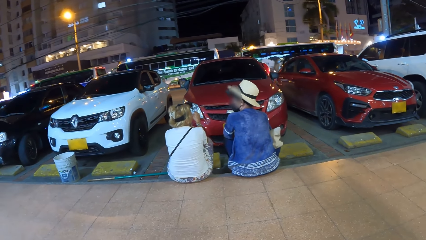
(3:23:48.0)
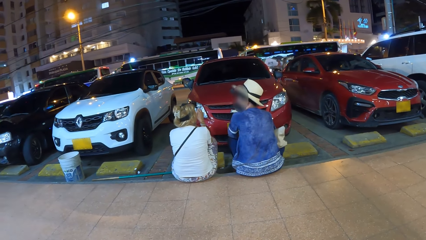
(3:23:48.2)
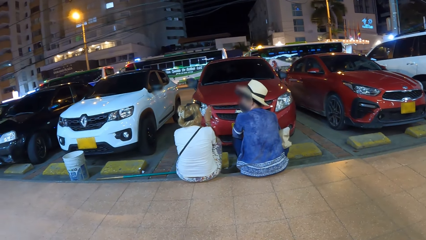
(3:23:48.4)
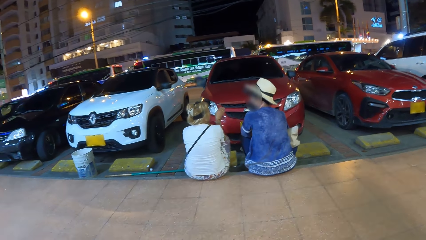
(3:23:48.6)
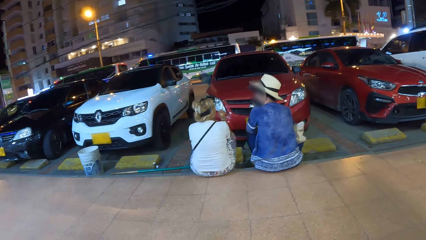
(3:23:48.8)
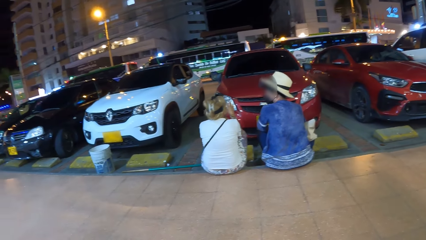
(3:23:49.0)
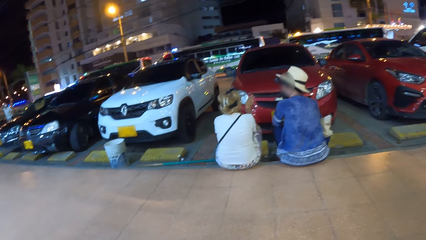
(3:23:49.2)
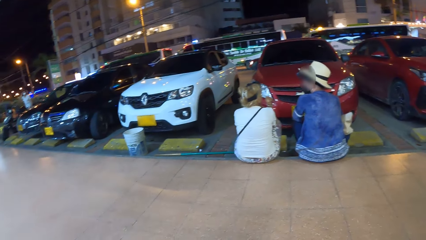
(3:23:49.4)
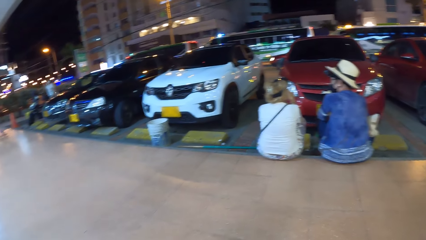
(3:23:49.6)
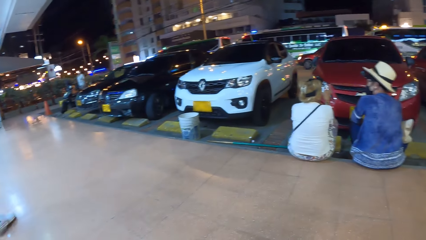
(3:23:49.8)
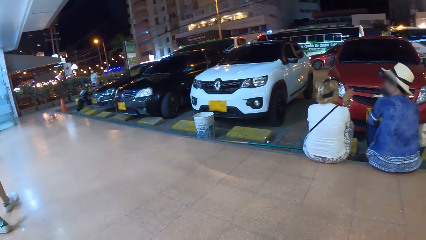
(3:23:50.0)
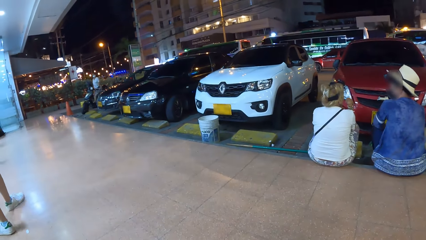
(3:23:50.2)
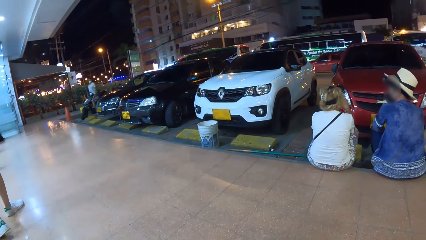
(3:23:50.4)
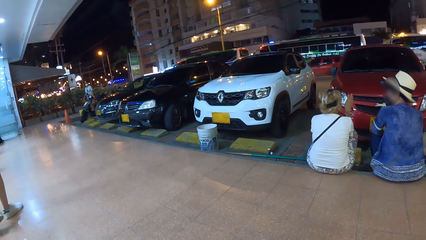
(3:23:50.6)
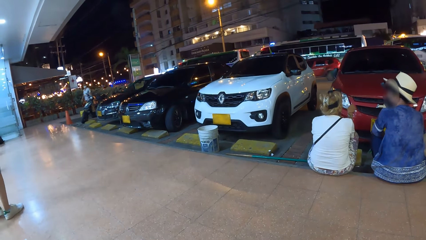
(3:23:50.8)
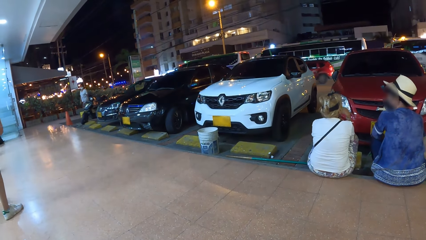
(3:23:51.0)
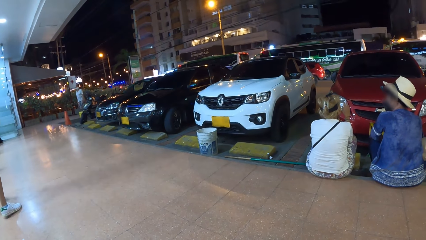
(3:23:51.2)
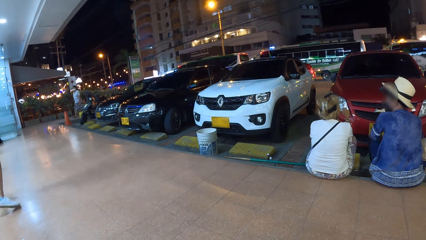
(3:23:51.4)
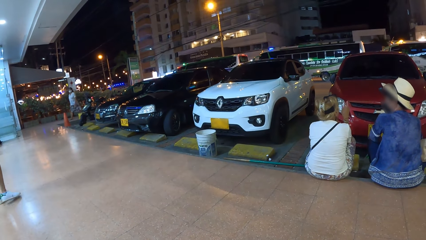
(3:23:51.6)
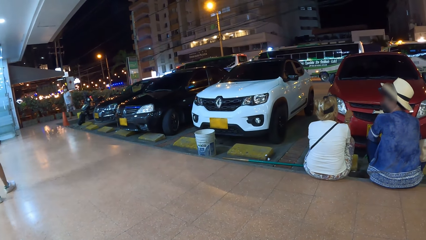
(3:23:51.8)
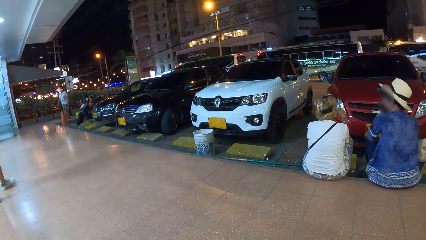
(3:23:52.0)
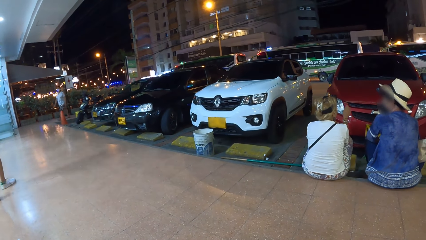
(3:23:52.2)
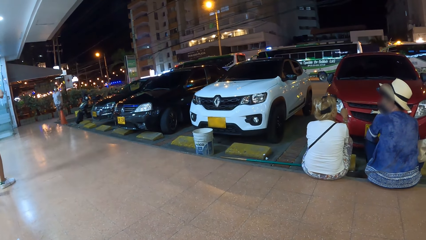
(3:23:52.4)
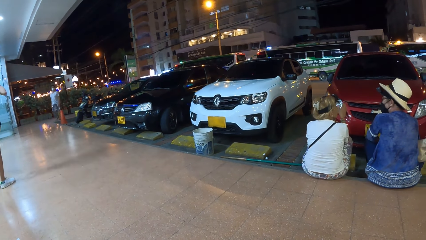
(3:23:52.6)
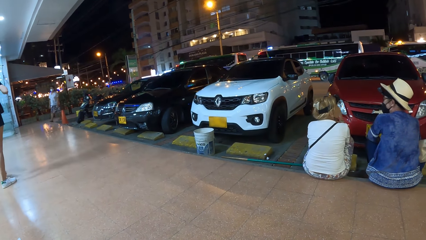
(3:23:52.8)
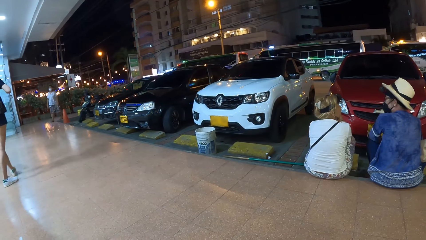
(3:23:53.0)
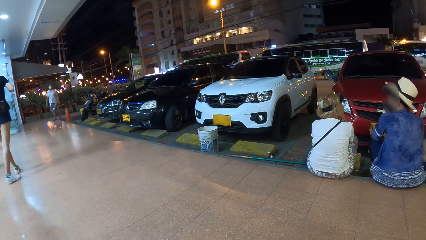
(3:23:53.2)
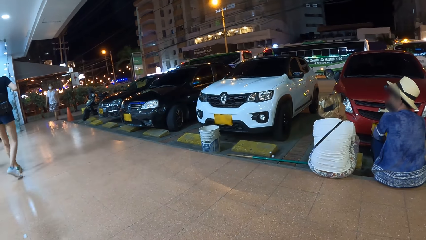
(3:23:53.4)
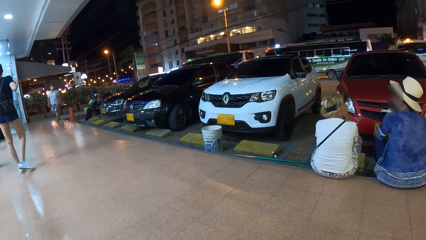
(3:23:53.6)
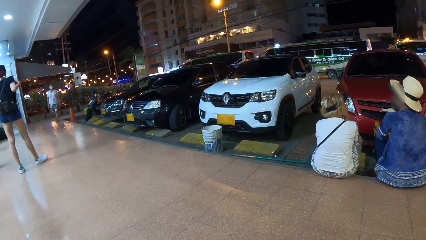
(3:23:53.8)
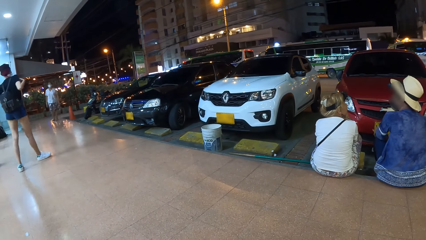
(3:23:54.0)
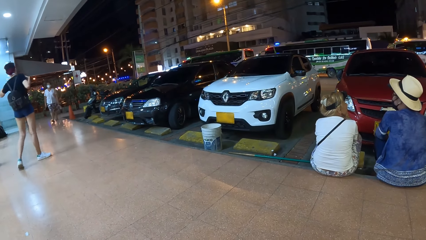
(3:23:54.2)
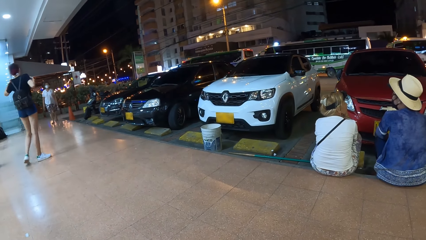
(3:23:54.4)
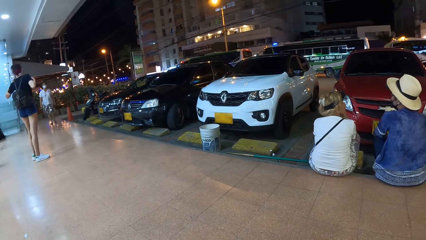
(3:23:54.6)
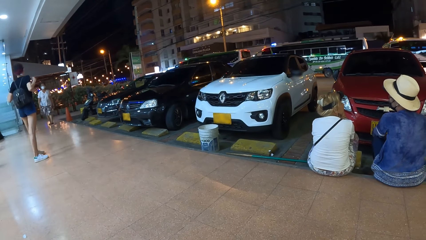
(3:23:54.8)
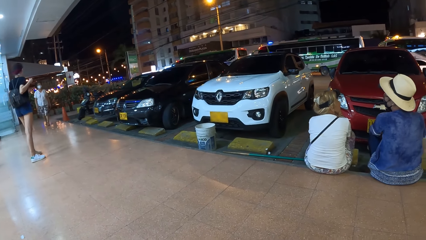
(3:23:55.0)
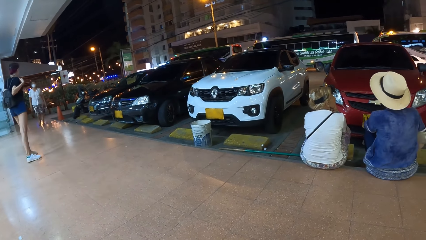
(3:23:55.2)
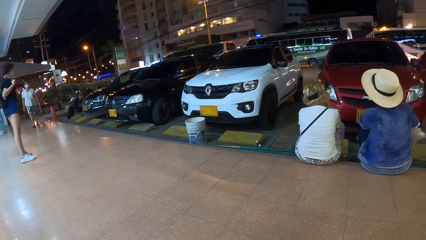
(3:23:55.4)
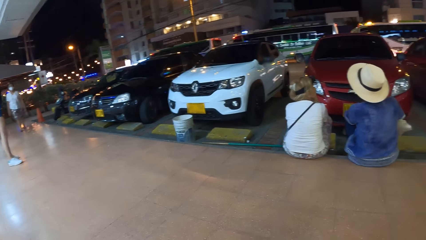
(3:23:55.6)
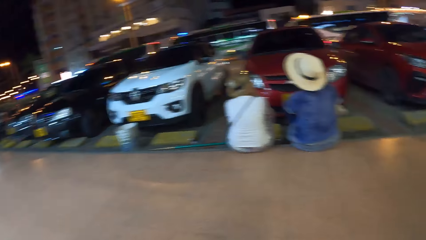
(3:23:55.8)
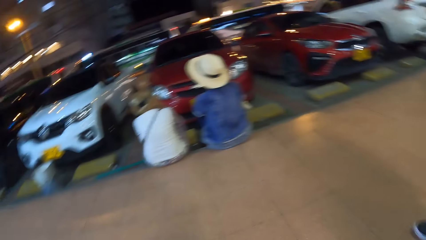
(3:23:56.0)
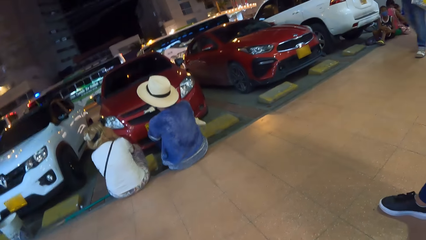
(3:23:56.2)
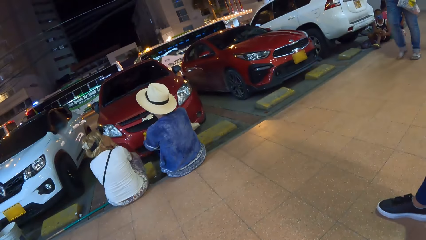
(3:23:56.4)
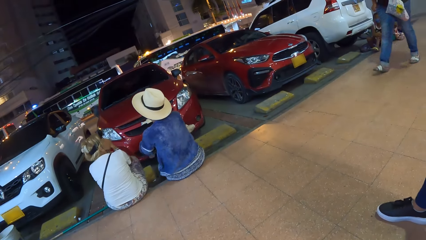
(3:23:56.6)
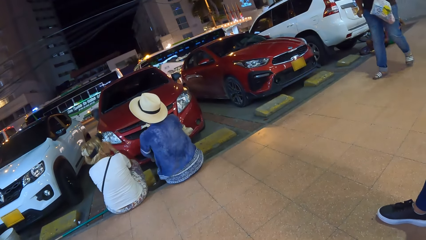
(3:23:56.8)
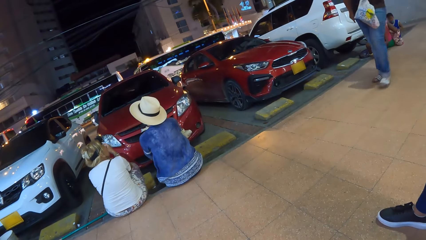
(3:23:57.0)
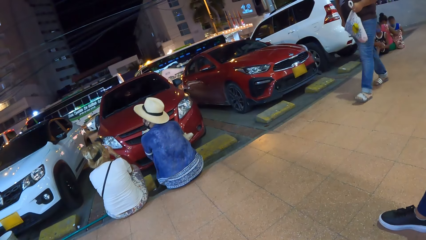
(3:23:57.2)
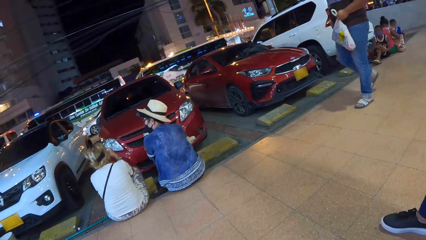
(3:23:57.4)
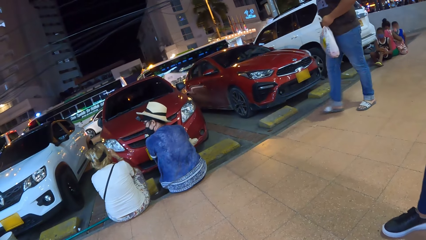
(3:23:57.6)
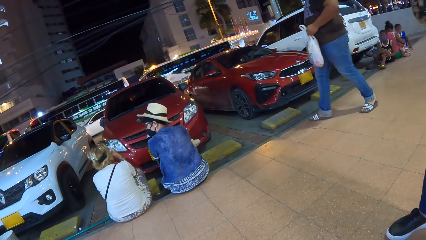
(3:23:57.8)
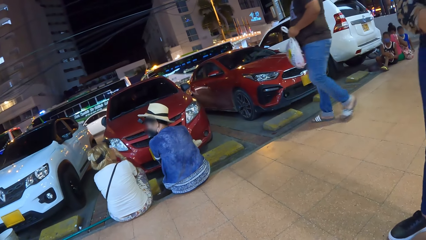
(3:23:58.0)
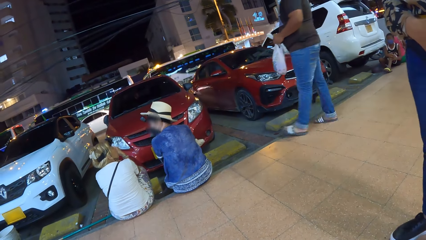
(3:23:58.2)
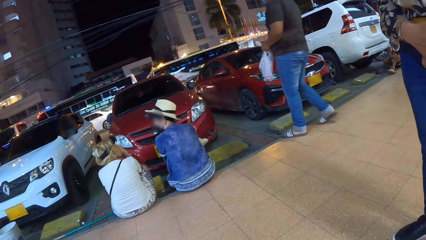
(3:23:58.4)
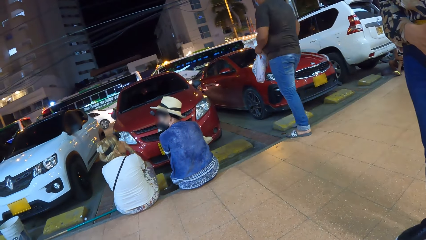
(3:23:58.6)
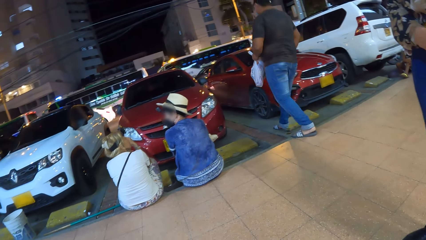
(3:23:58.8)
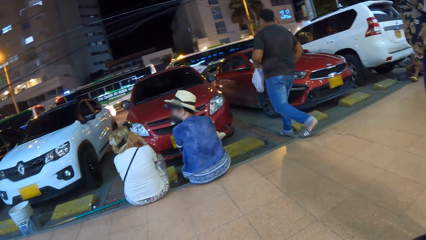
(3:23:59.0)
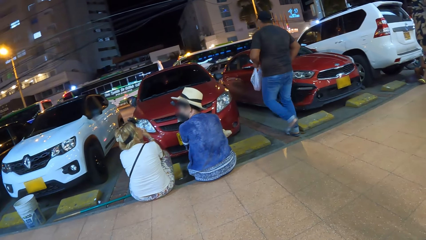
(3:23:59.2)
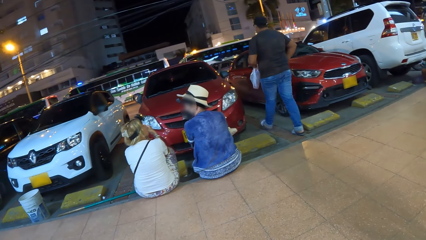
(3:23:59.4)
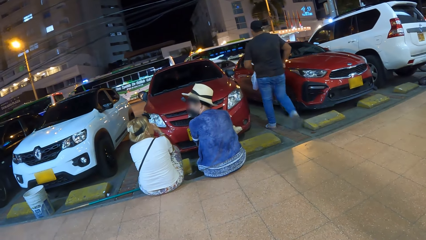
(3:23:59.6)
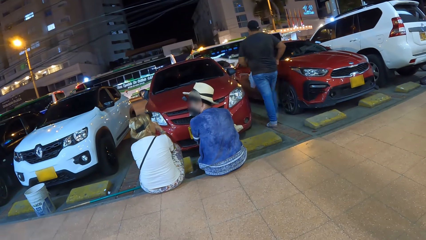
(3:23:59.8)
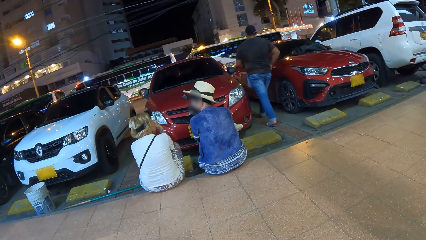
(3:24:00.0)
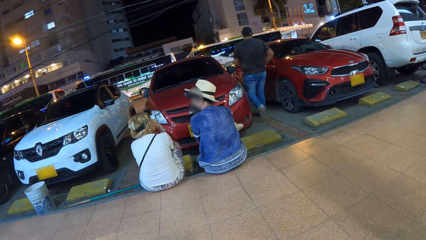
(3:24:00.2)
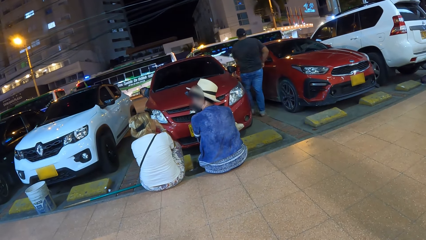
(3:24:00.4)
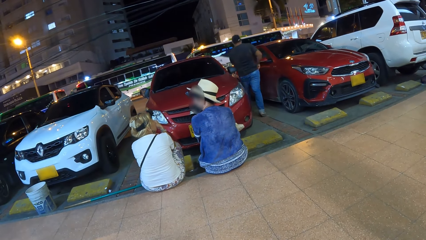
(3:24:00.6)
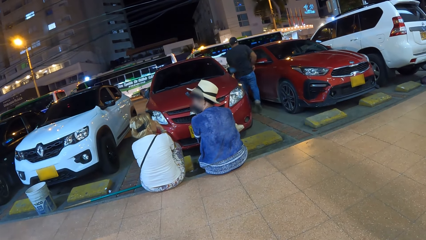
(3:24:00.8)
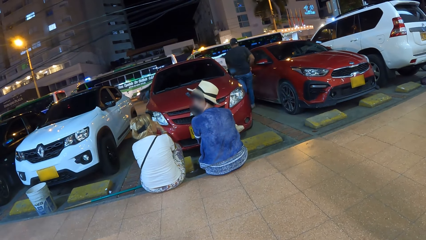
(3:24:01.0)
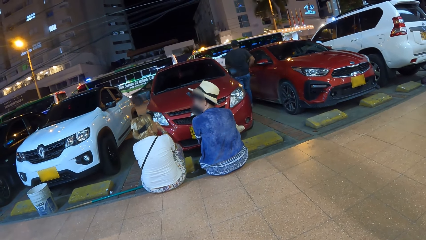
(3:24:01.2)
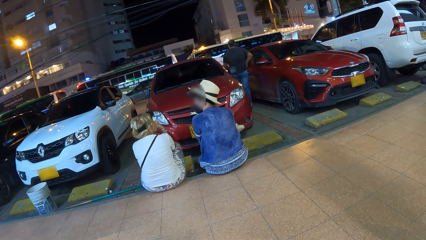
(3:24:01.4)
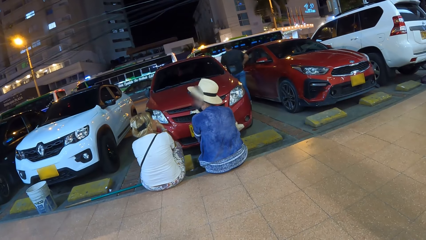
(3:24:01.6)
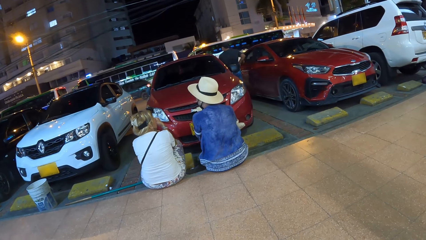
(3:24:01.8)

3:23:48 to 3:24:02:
The woman adjusts a bag on her back with both hands. A man holds a plastic bag with his left hand.

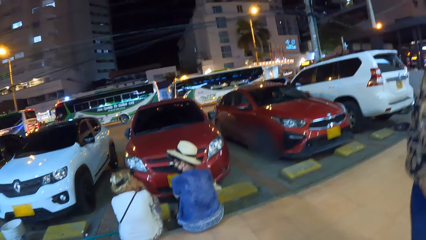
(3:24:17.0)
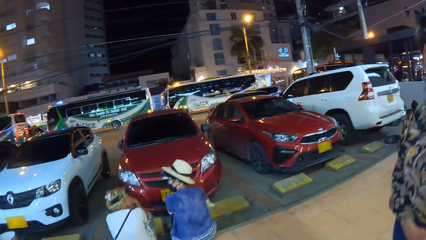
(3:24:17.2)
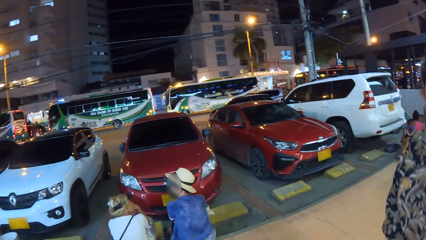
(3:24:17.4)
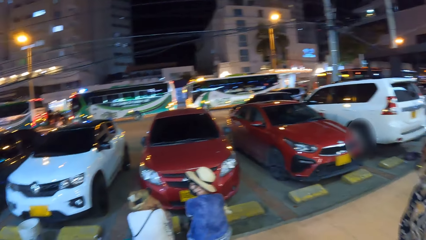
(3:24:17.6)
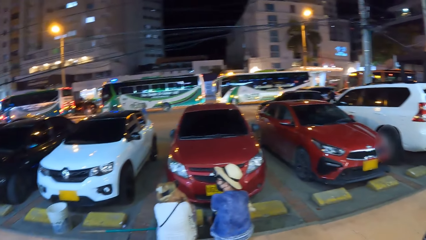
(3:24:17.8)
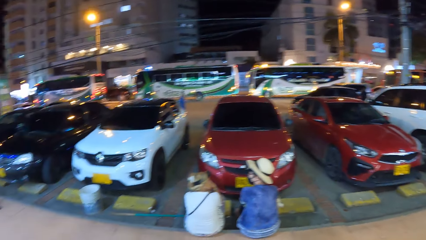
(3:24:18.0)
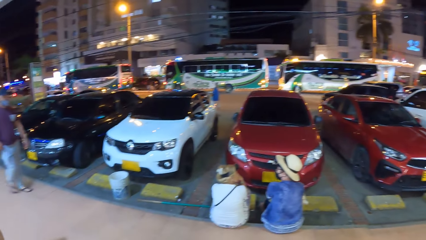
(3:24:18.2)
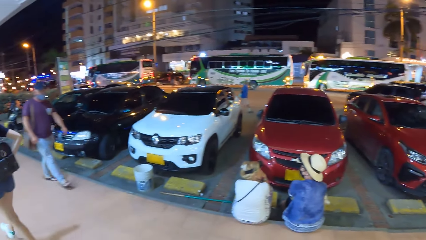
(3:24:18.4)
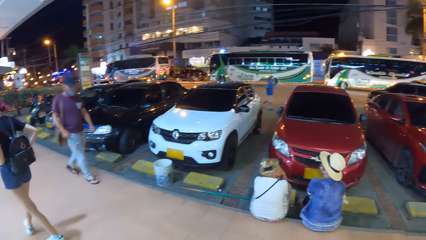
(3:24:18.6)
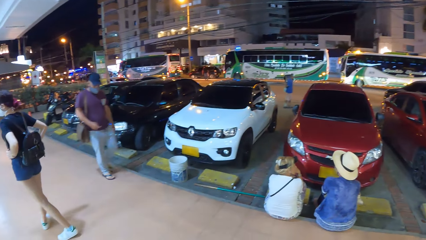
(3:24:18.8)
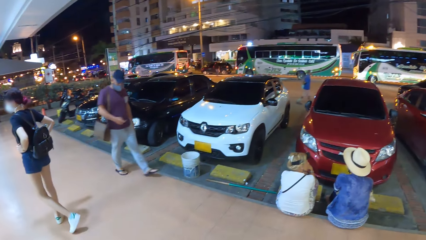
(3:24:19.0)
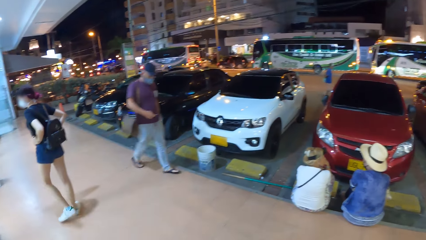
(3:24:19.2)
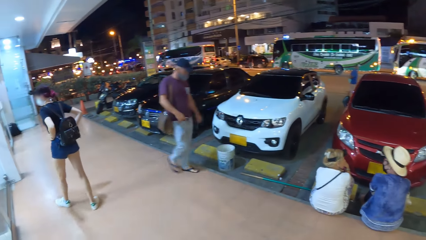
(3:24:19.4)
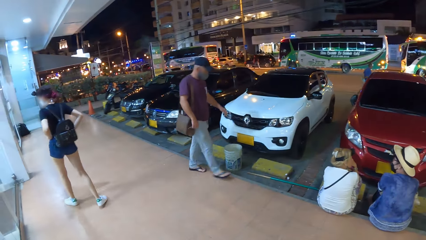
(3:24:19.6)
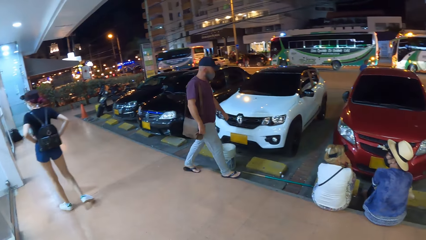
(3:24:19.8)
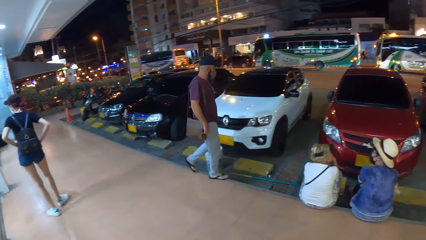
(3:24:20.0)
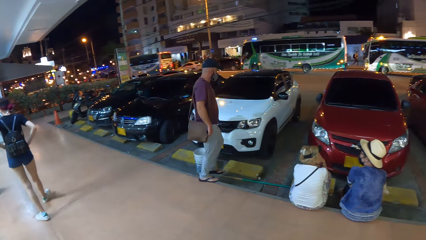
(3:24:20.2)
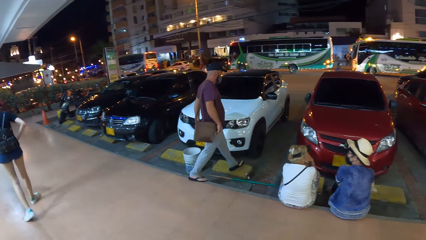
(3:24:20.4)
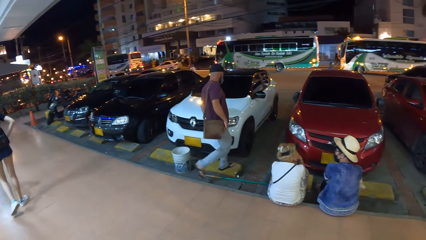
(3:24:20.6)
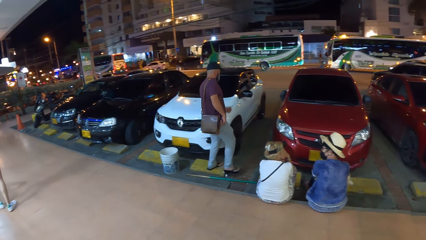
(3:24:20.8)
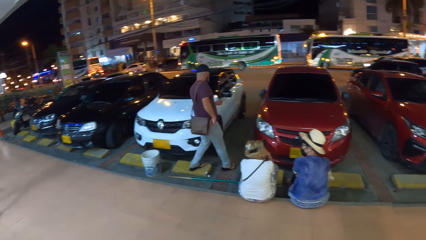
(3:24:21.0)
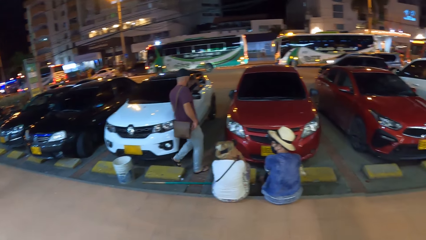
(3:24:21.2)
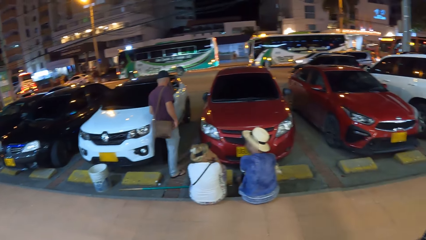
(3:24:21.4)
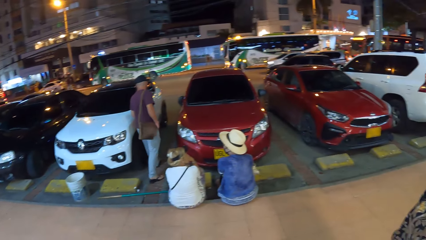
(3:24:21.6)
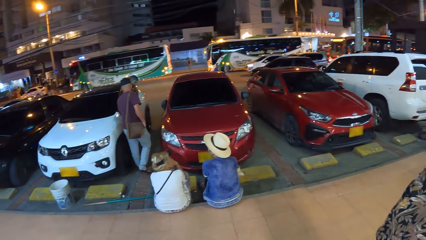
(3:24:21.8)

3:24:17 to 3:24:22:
A man carries a bag with his right hand. The man unlocks a white car with a key in his right hand.
